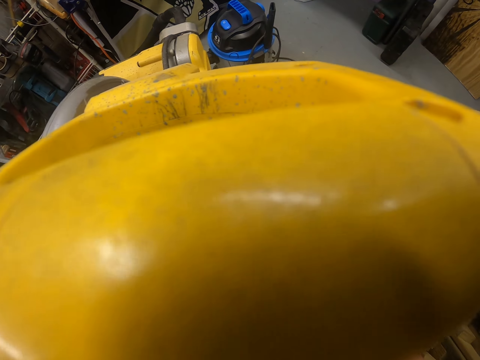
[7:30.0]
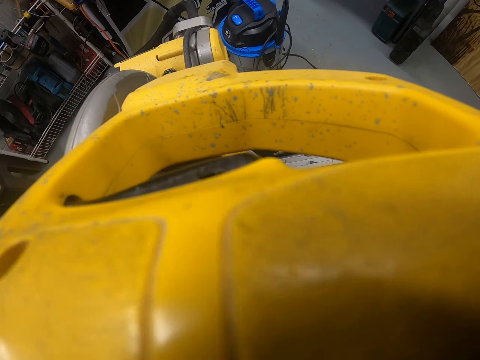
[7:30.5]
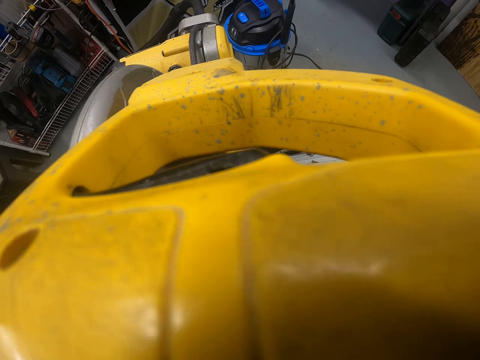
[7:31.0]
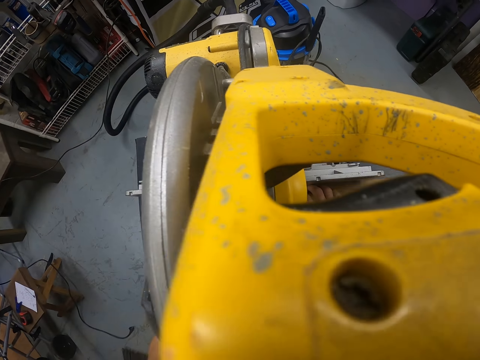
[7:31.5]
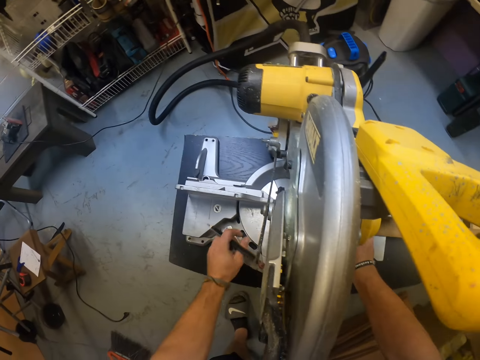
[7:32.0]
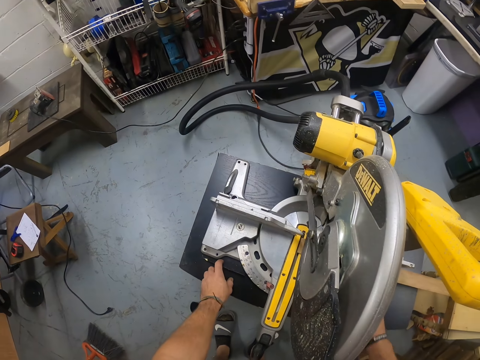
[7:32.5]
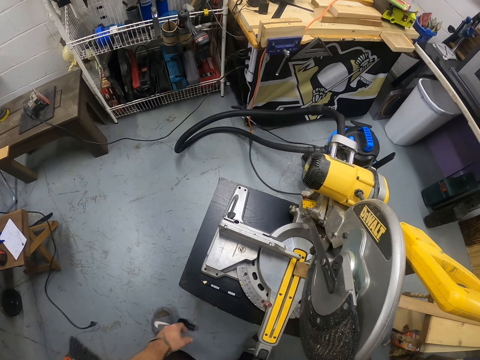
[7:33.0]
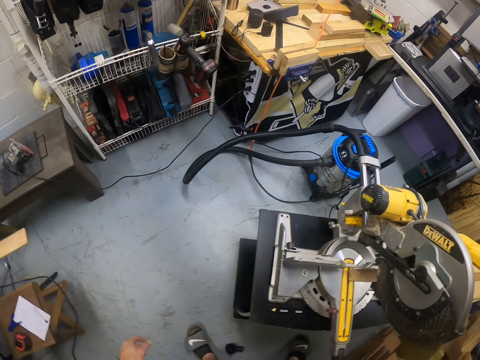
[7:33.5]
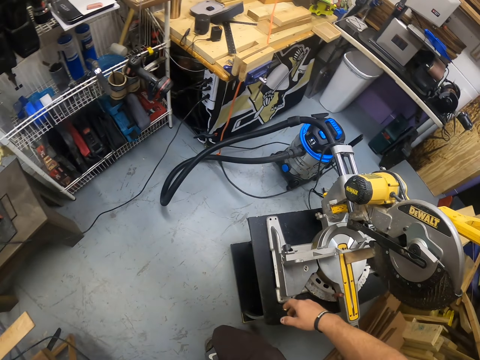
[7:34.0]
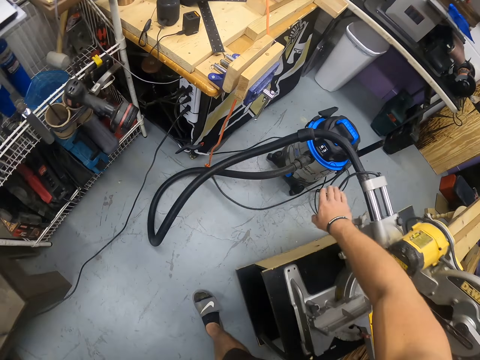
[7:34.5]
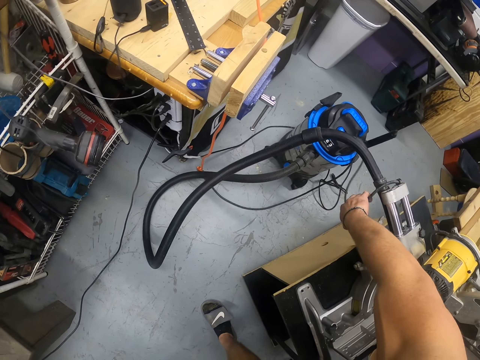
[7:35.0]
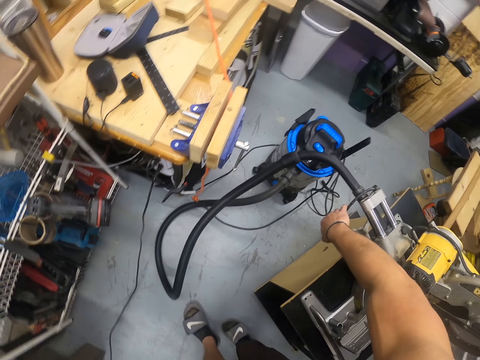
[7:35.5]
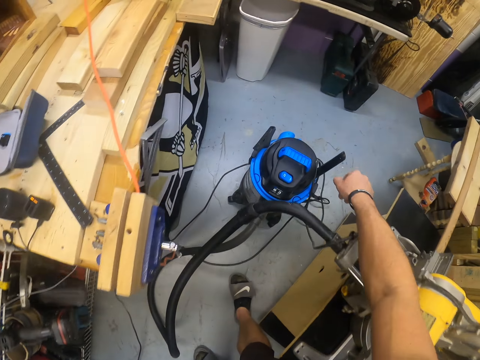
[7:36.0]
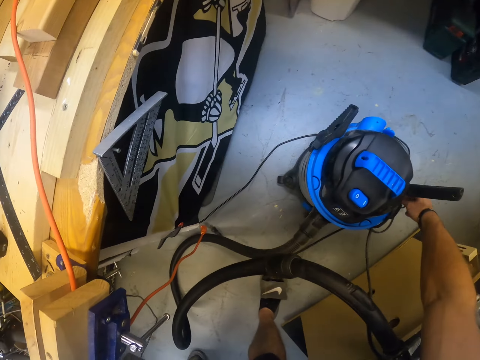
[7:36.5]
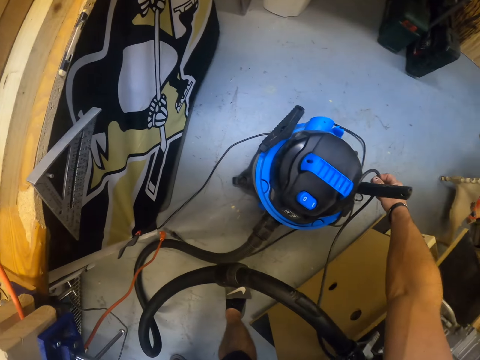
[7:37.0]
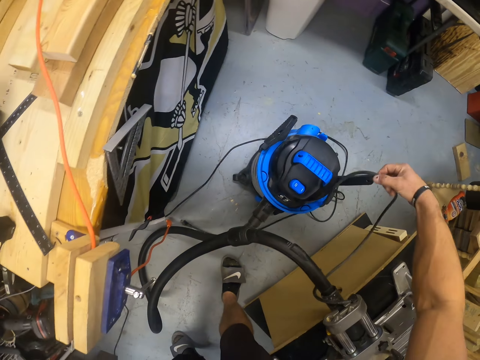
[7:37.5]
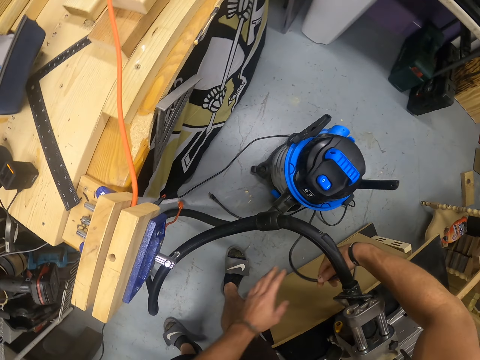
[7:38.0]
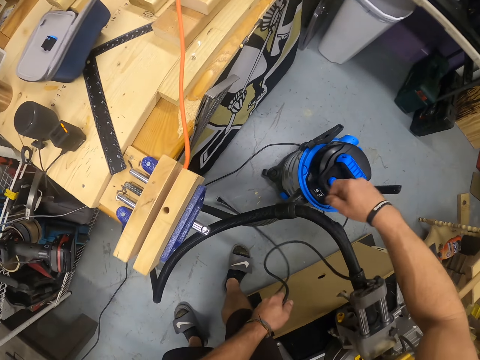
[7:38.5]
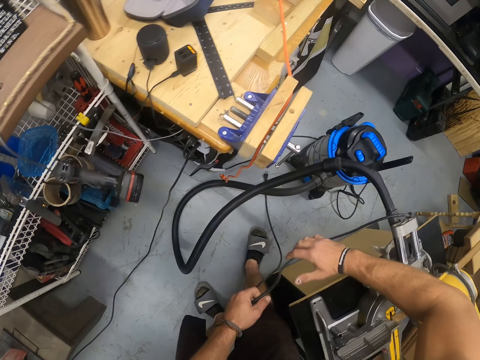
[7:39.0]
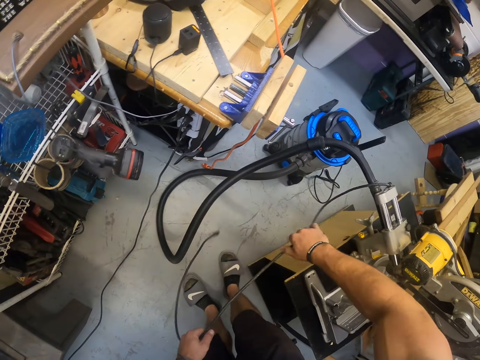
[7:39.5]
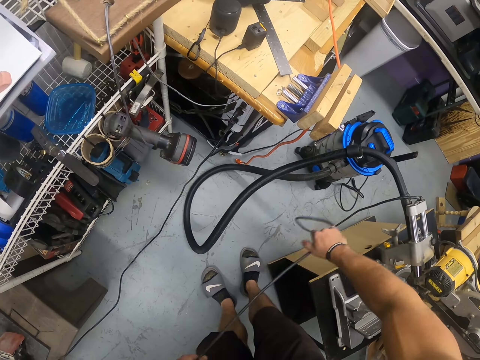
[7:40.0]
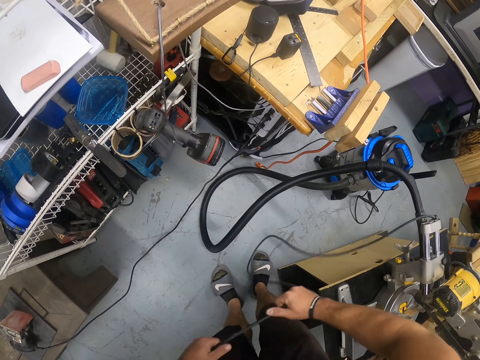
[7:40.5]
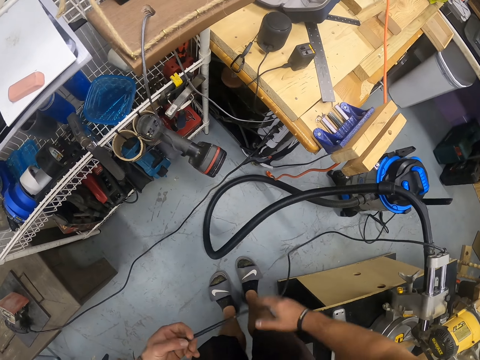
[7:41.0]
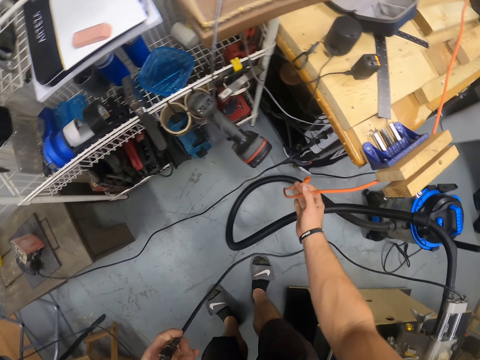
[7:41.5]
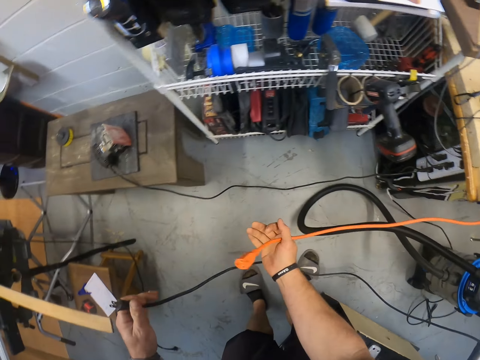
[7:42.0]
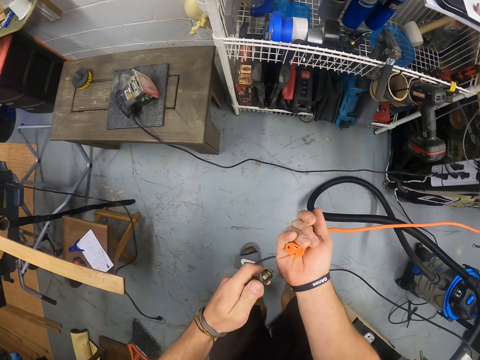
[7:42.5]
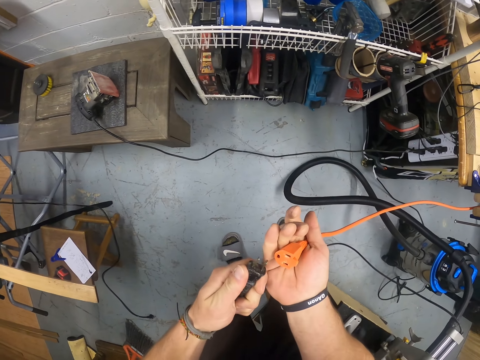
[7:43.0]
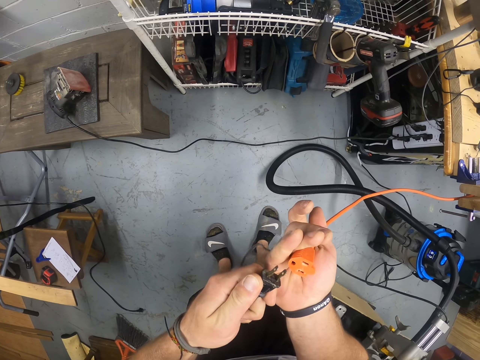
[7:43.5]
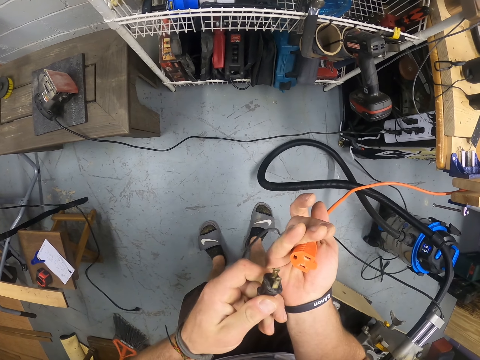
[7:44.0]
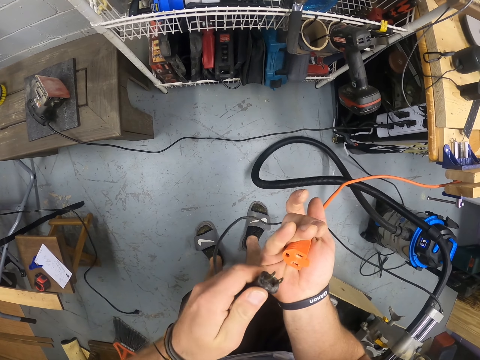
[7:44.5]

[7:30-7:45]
The camera wearer drops the pencil on the compound mitre saw table with his left hand. He walks around the room. He holds a cable or wire cables at the back of the compound mitre saw with his right hand. He passes the cable from his right hand to his left hand. He pulls the cable with both hands. He grabs a cable with his right hand. He looks at the wire cables.

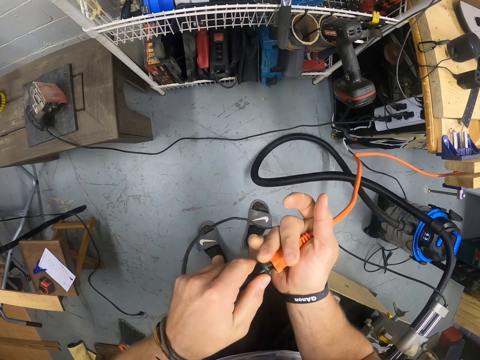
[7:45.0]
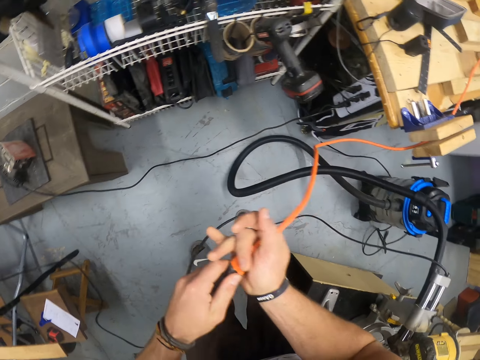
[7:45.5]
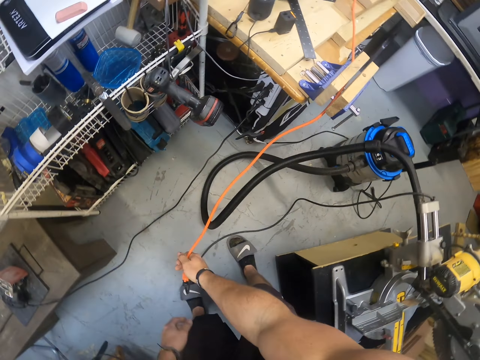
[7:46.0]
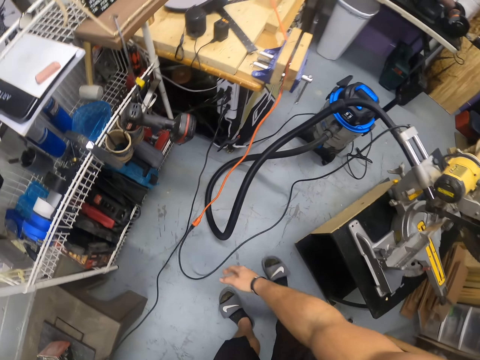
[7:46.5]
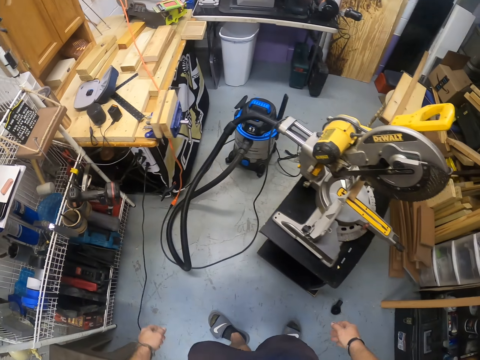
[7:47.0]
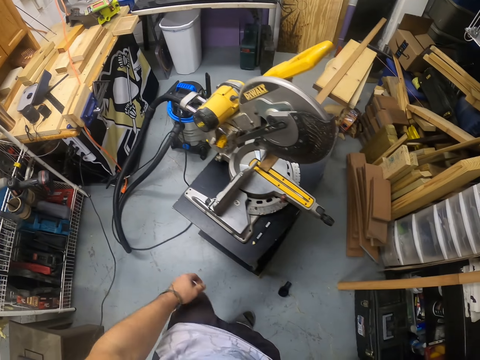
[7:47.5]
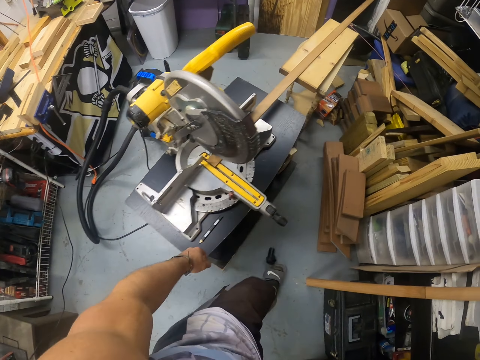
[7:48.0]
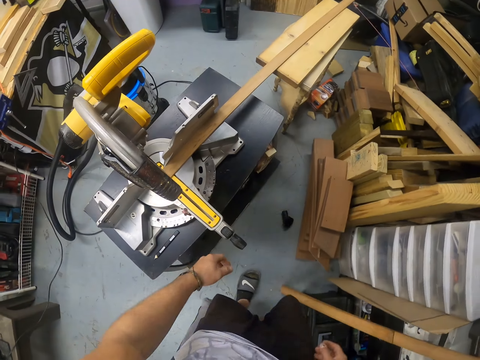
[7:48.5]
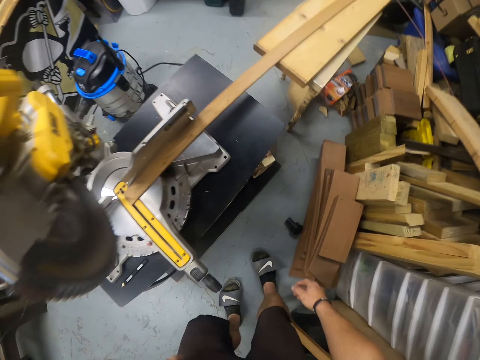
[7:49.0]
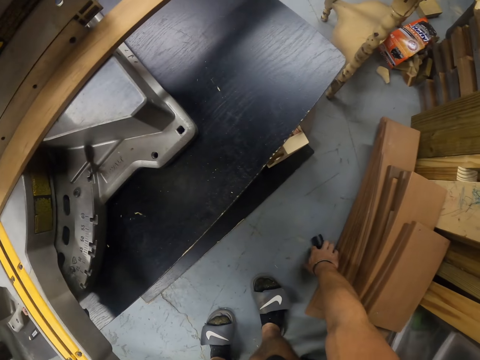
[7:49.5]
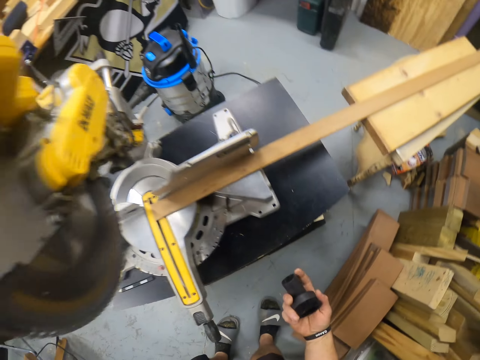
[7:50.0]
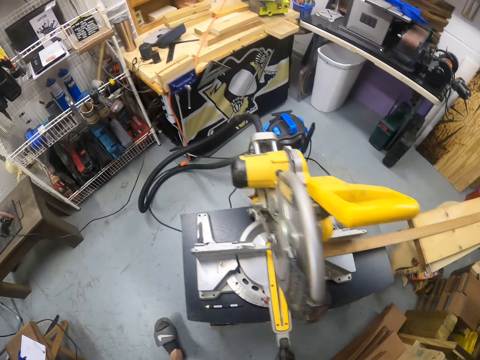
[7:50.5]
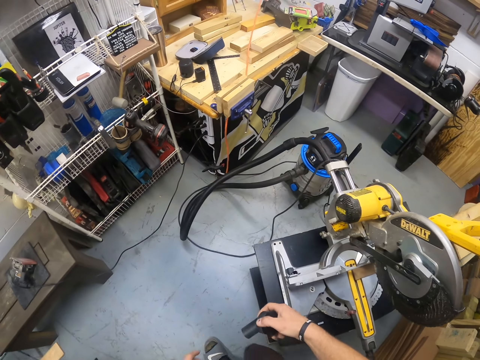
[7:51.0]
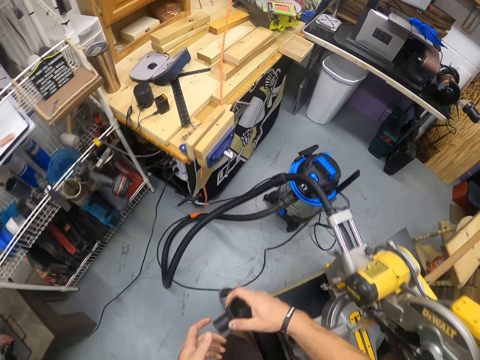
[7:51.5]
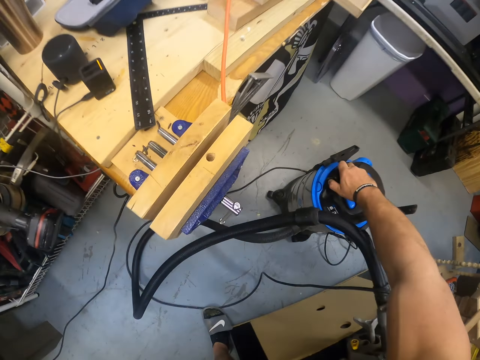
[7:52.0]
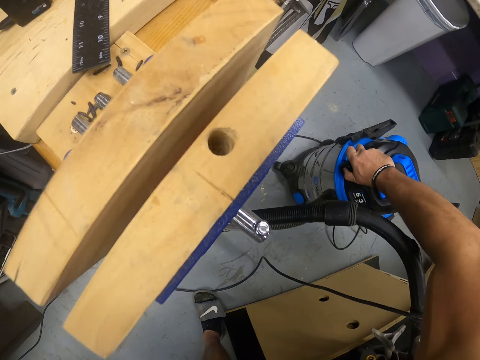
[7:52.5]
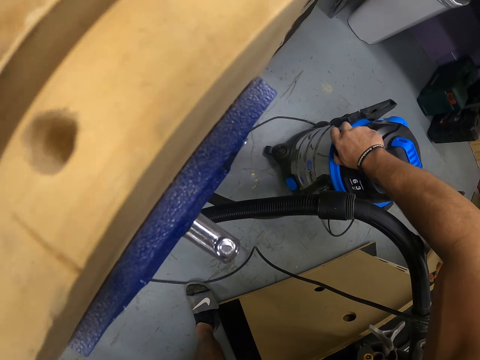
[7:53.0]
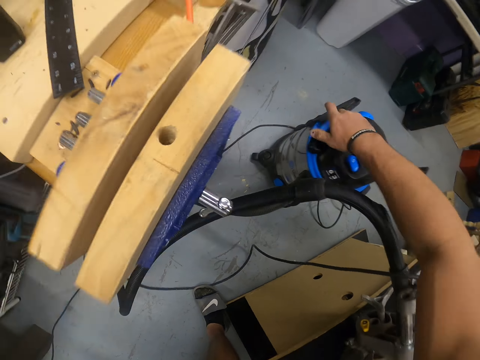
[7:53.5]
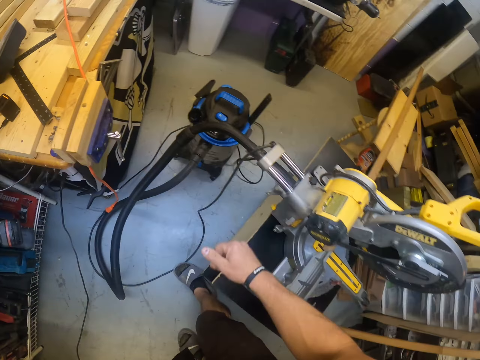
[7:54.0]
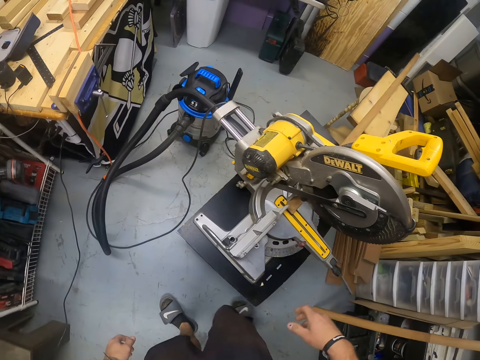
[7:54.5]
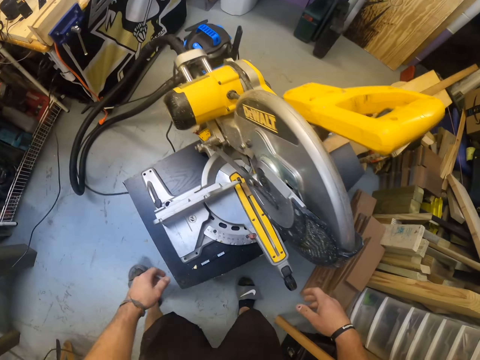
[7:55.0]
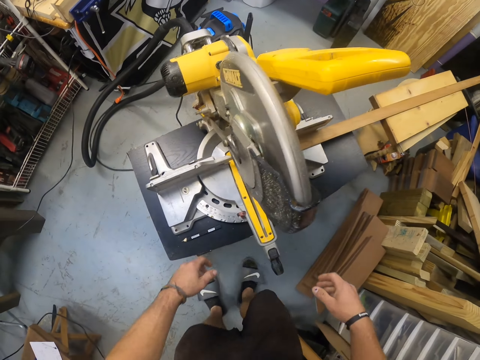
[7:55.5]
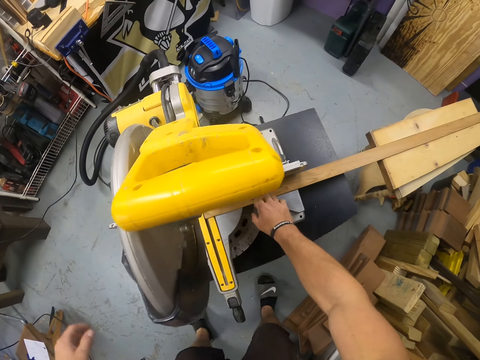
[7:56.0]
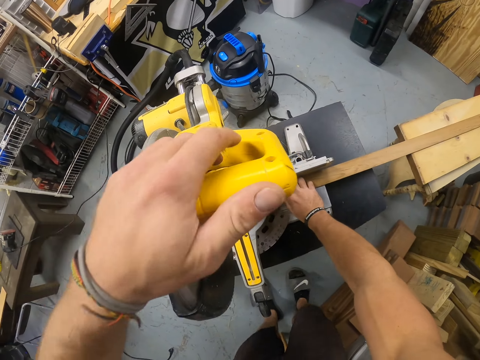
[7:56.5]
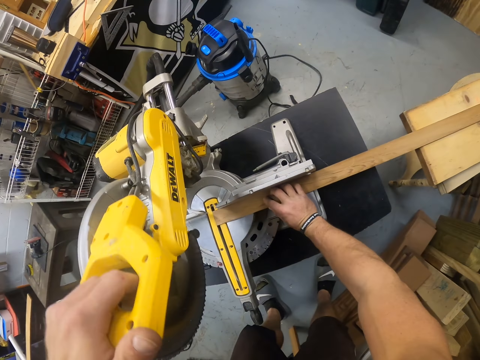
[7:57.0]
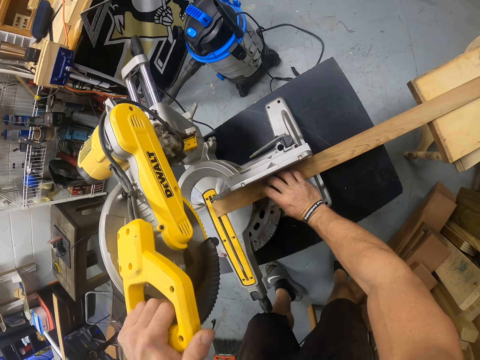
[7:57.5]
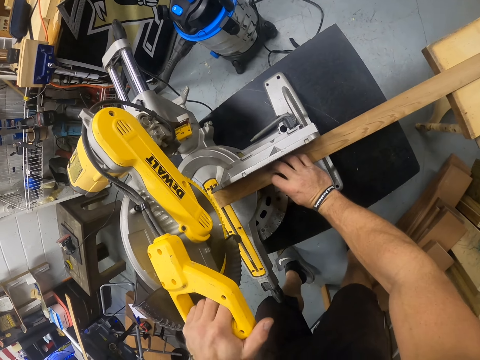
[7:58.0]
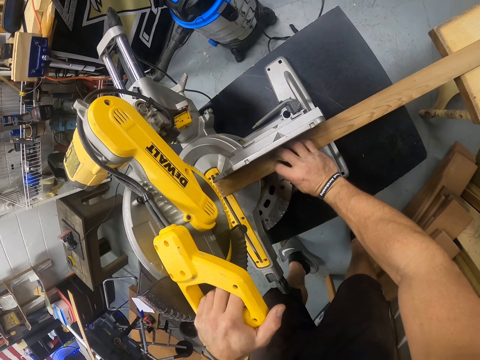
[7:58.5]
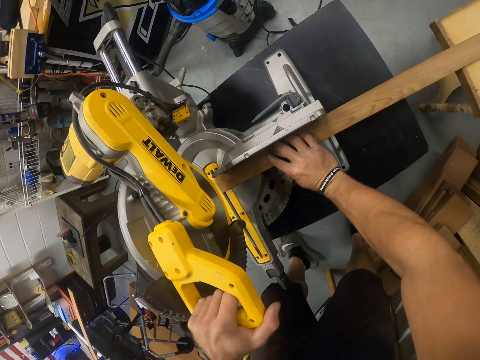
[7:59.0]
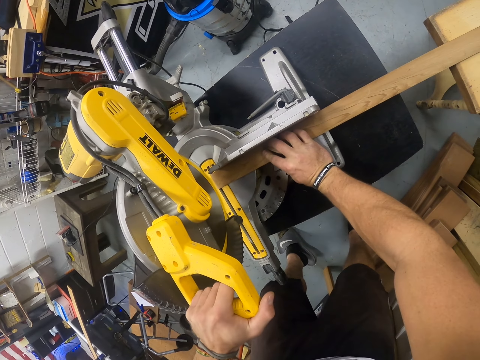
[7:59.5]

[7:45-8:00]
The camera wearer plugs the cables into each other with both hands. He drops the cable on the ground with his right hand. He walks around the room. He picks up a rubber head from the ground with his right hand. He walks around the room. He puts the rubber head on the vacuum machine with his right hand. He walks around the room. He holds the plywood on the compound mitre saw with his right hand. He holds the head of the compound mitre saw with his left hand. He marks the wood.
